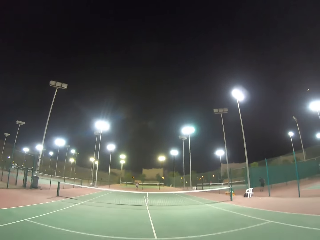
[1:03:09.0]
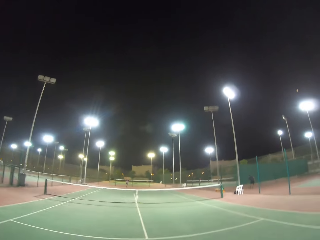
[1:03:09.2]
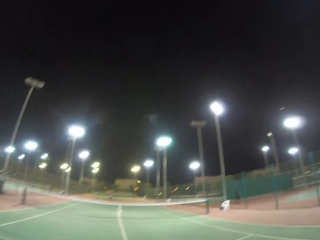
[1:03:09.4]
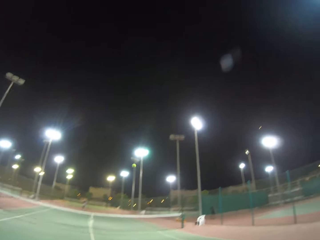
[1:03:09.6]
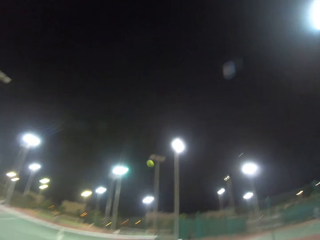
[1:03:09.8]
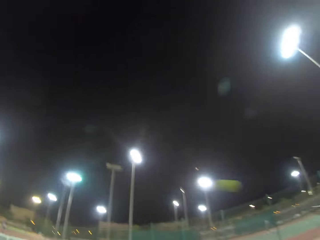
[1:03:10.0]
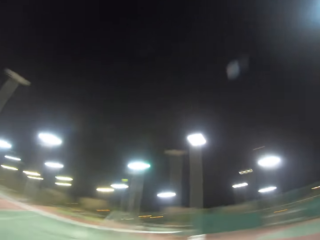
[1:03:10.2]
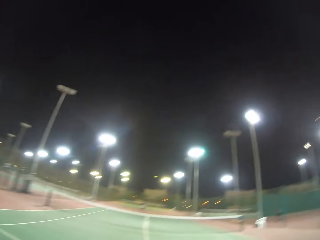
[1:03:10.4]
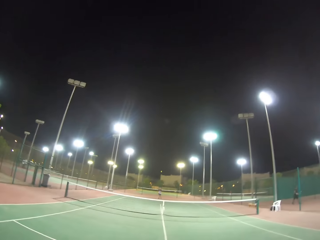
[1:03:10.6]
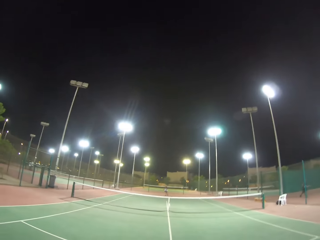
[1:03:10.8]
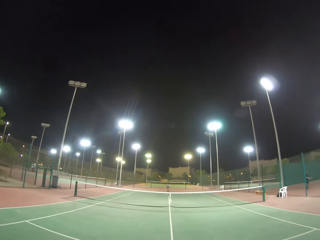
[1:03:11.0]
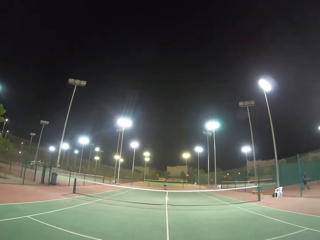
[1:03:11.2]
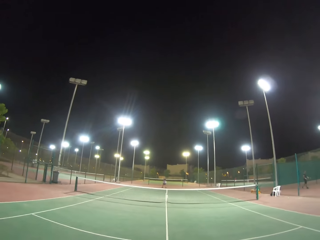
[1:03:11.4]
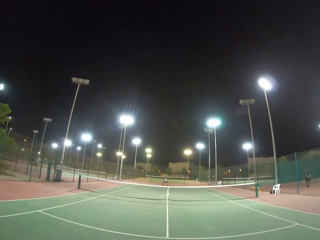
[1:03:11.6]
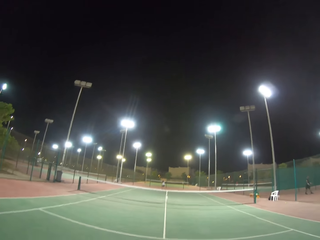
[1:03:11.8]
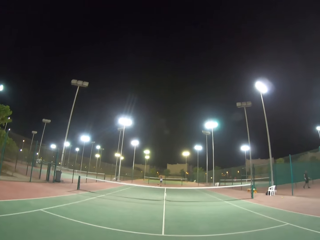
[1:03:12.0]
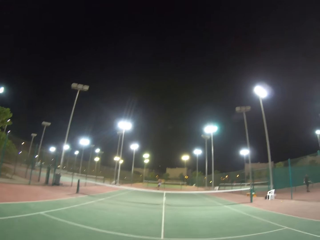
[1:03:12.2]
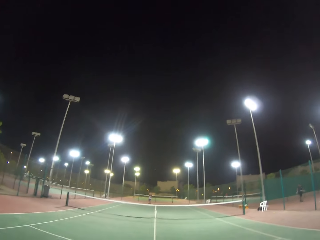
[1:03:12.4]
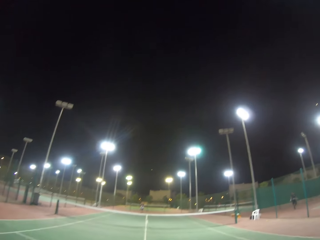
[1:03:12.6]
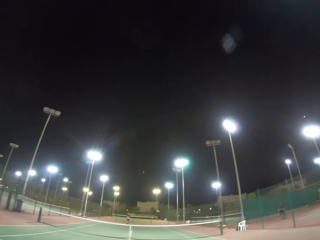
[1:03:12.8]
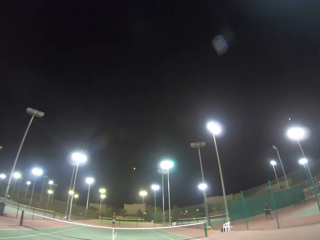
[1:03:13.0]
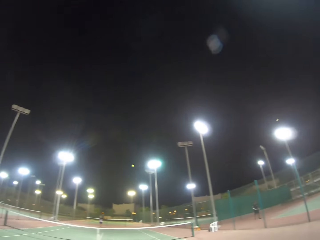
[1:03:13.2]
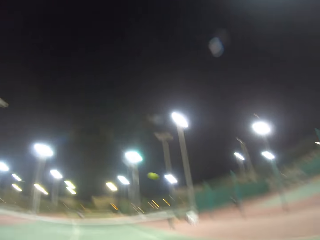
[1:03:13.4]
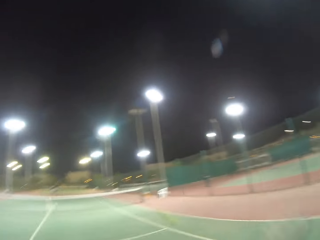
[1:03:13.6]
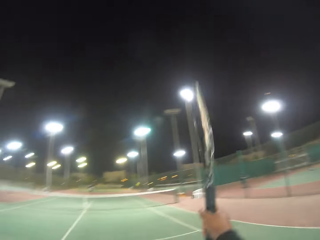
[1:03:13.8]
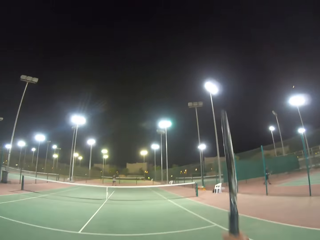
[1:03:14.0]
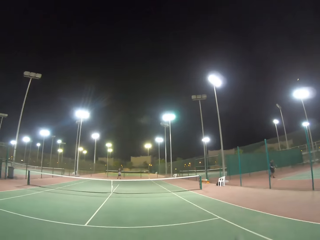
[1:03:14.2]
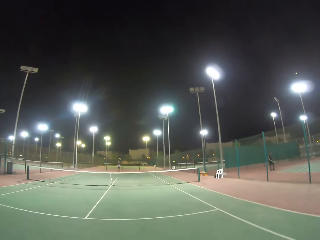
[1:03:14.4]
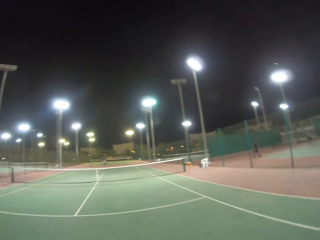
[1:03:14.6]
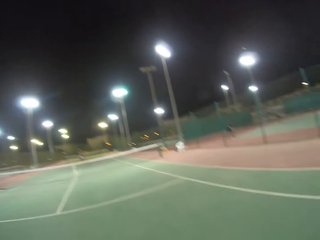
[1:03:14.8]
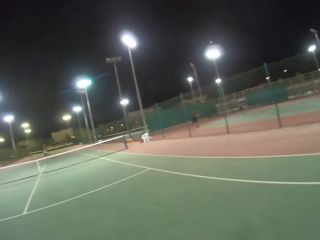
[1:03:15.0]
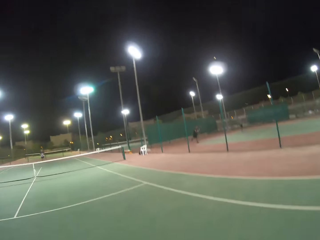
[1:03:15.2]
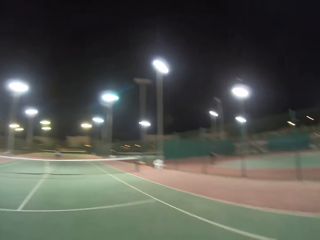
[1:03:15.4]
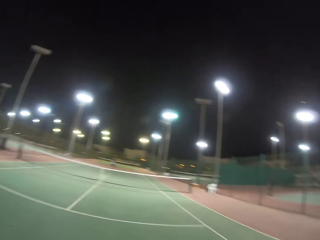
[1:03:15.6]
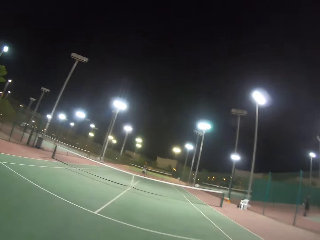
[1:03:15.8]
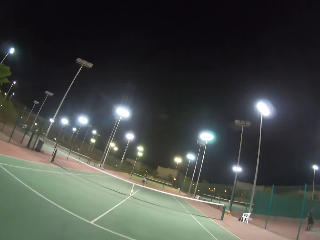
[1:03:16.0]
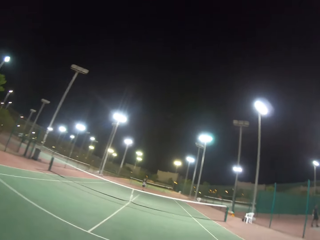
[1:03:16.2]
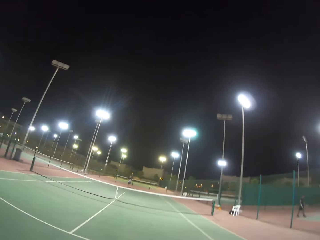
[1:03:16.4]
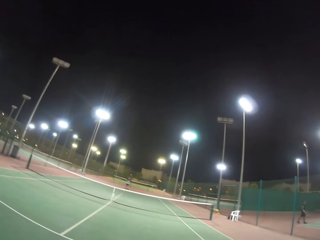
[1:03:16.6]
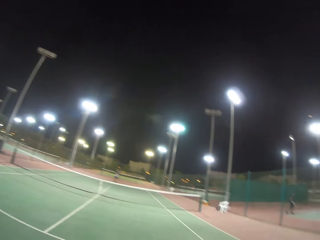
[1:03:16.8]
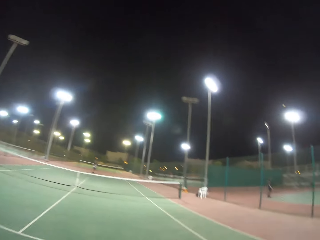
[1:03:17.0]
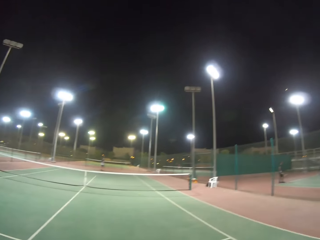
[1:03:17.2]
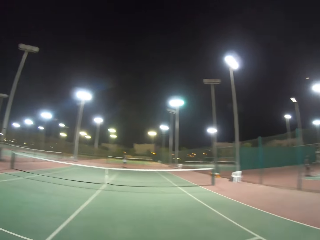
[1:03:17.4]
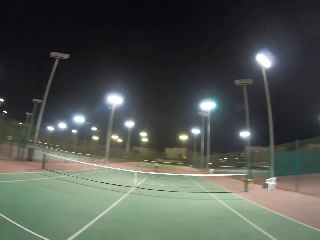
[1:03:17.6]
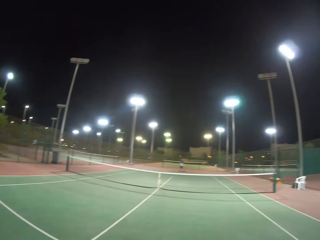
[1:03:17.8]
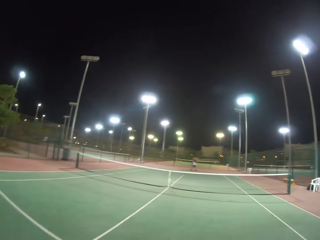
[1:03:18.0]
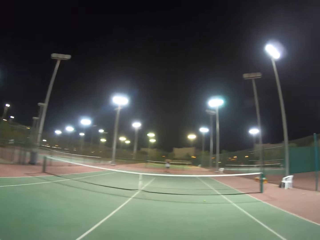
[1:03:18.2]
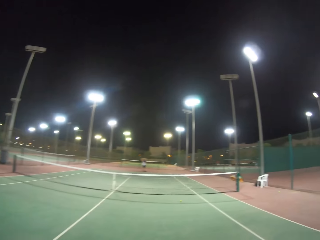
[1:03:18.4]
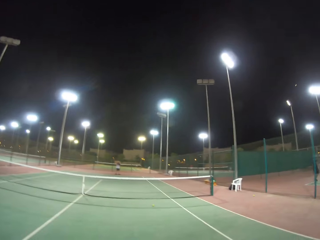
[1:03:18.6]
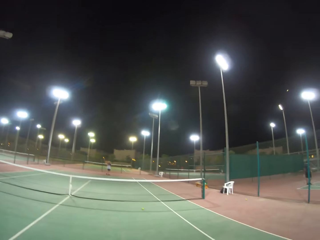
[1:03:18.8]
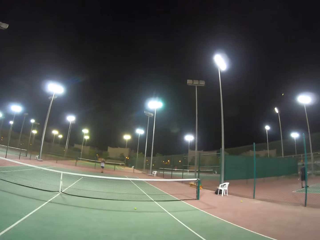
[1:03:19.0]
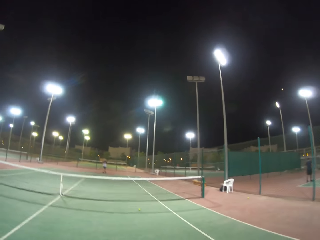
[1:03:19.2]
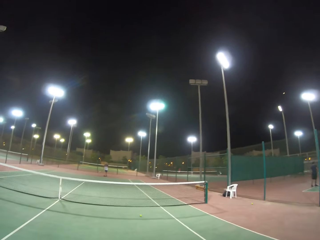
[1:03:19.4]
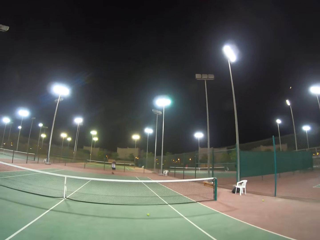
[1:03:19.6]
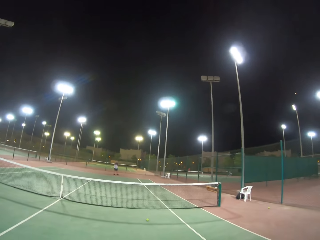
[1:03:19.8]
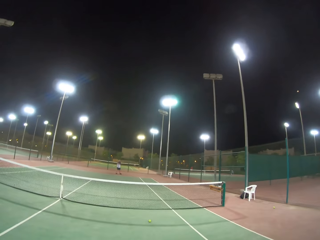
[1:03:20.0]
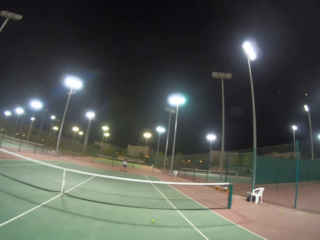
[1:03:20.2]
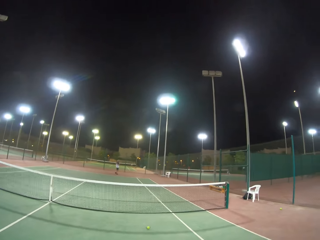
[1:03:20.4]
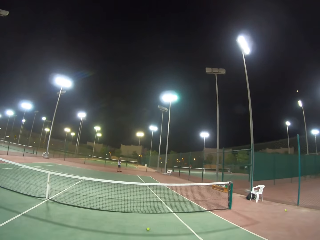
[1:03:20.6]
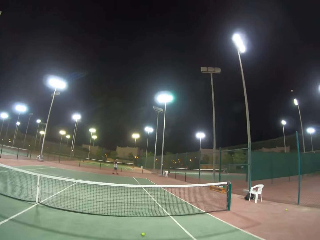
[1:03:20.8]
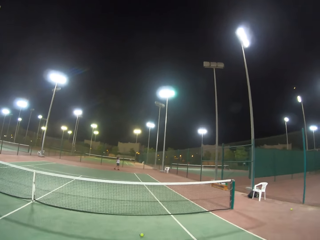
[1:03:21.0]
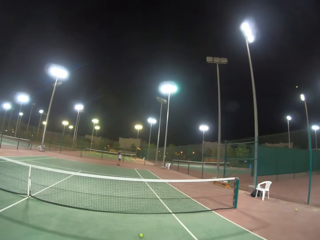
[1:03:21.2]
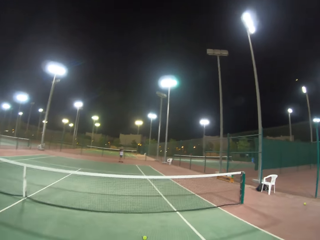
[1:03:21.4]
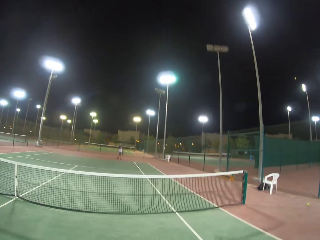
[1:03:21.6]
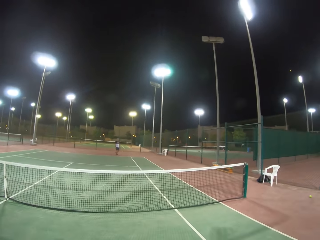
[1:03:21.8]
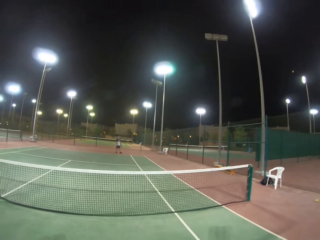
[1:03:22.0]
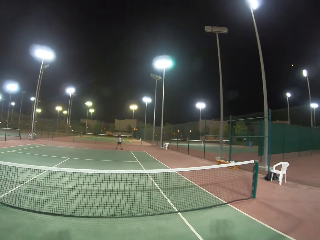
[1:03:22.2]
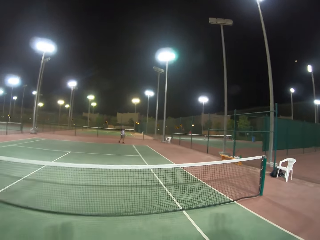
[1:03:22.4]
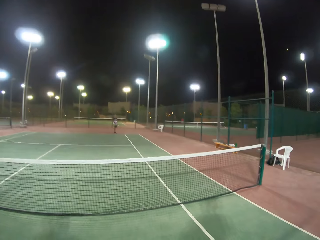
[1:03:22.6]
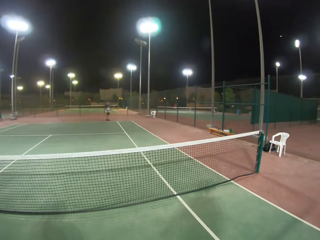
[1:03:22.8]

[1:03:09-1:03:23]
The camera wearer hits the ball. They play the tennis ball. A man hits the ball. The camera wearer hits the ball. They walk in the tennis court.

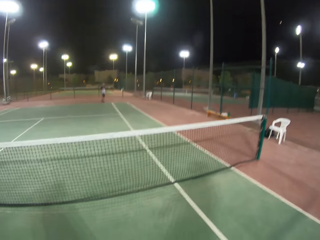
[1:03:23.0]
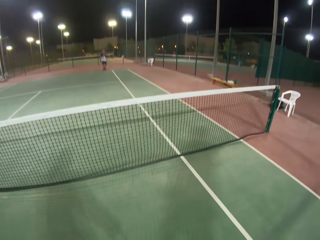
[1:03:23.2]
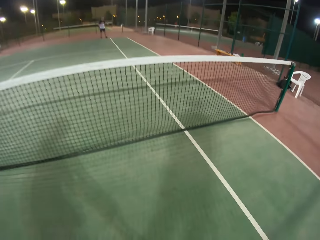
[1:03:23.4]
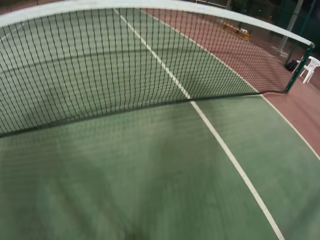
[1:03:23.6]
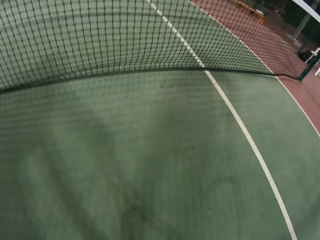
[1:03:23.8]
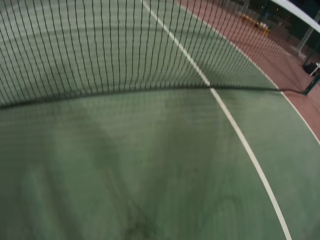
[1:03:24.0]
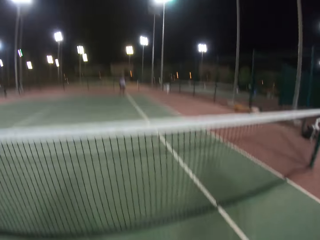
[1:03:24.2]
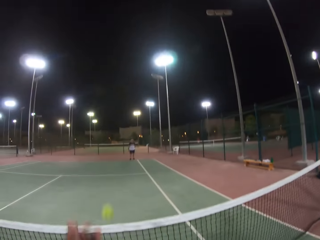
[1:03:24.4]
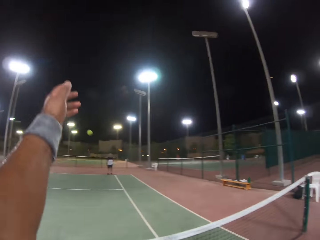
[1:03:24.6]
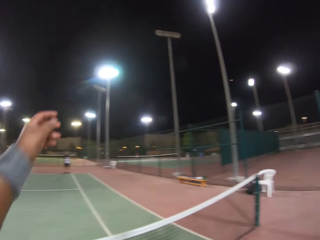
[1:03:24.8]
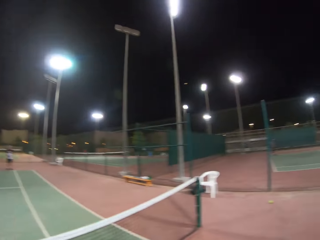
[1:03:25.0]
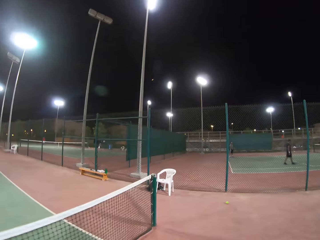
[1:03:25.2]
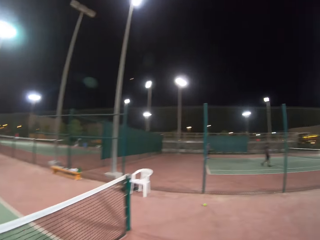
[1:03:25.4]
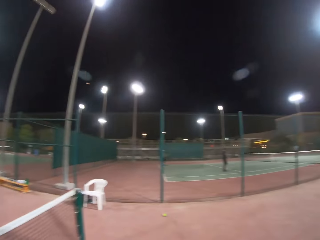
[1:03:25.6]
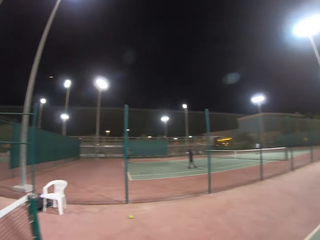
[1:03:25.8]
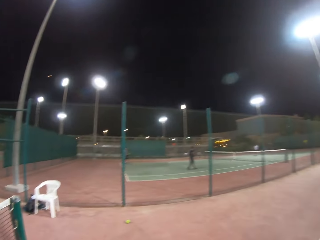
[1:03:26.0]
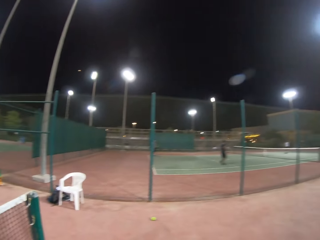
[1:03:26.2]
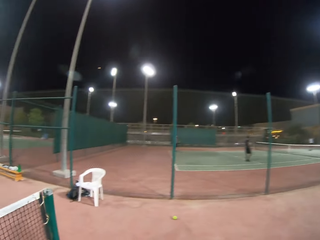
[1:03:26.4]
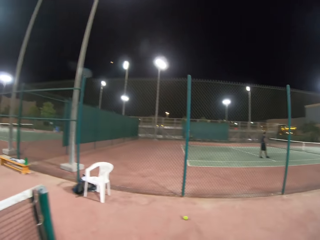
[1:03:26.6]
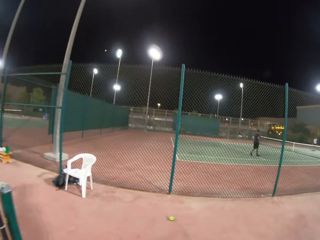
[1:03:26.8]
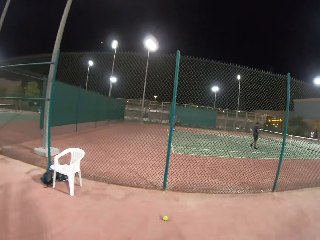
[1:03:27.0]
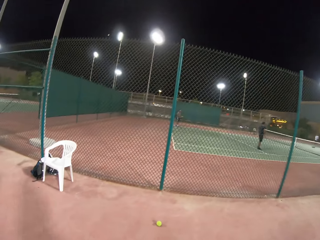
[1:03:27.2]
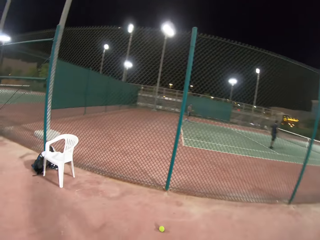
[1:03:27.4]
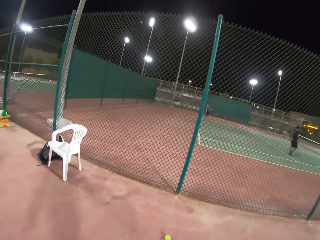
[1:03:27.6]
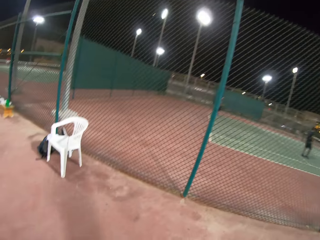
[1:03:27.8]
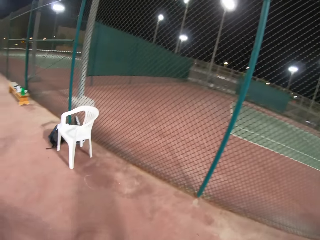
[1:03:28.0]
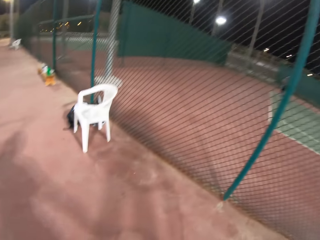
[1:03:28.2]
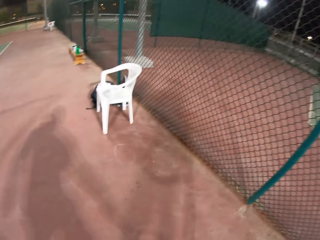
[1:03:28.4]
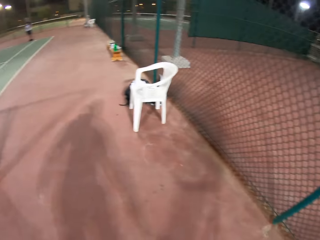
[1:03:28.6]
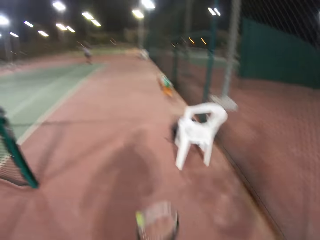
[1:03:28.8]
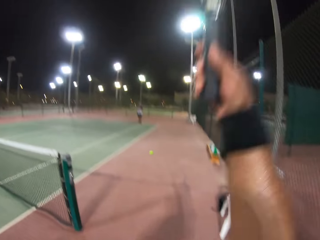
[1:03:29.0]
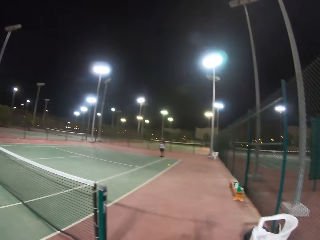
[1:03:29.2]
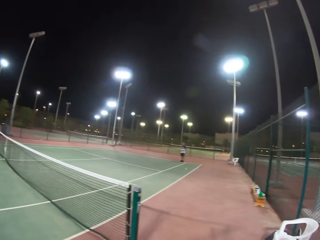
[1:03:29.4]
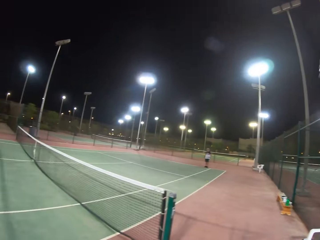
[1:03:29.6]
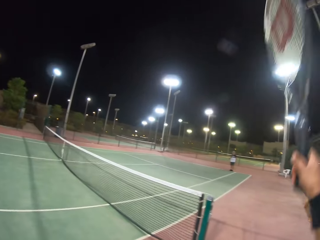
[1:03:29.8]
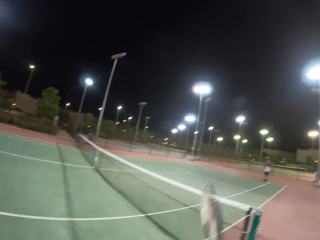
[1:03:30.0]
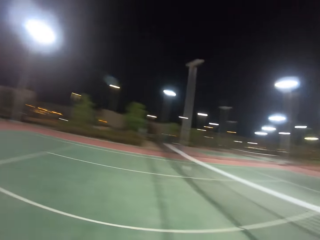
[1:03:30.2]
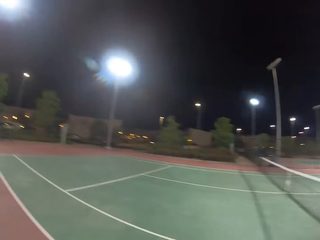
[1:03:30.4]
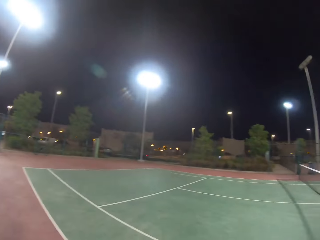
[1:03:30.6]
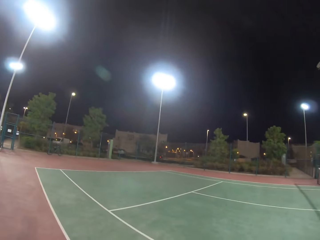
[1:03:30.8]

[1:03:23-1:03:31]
The camera wearer picks up the ball and throws the ball. They walk in the field. They raise the racket. They walk in the tennis court.
